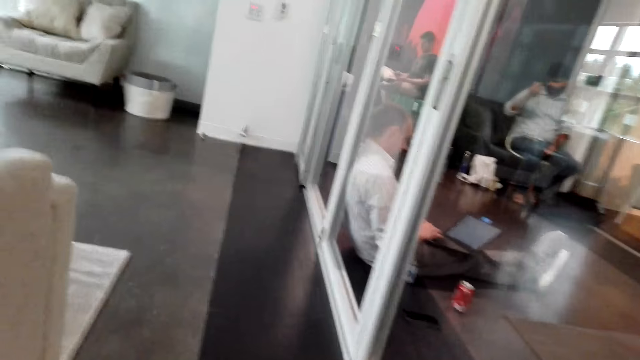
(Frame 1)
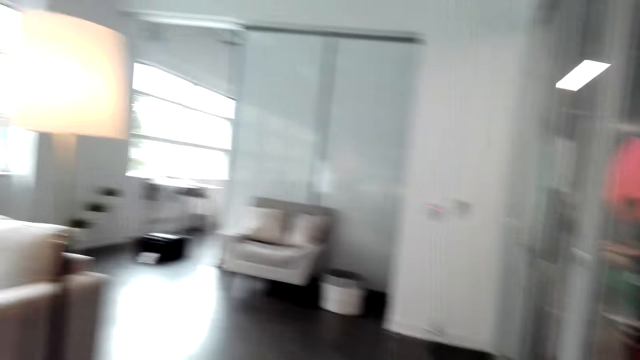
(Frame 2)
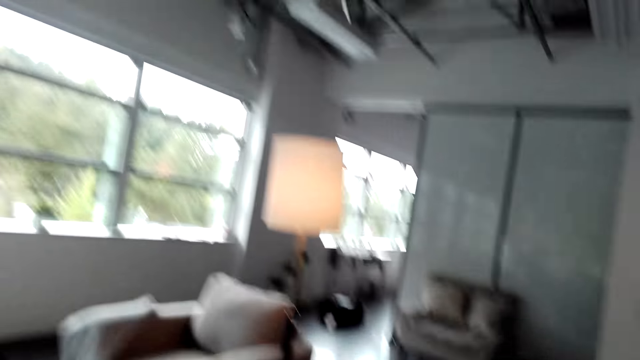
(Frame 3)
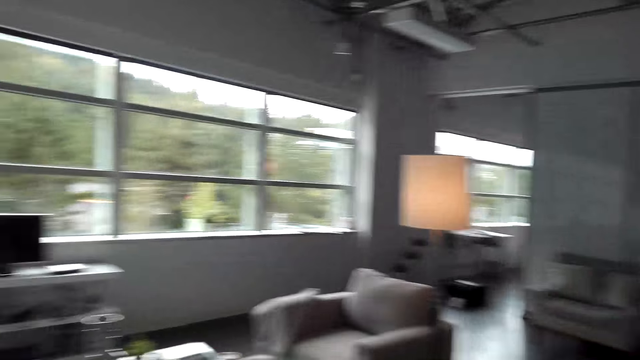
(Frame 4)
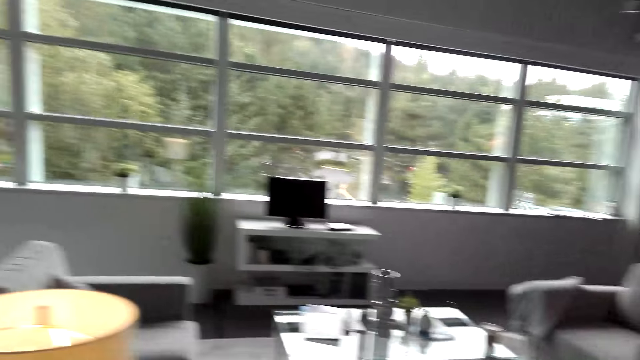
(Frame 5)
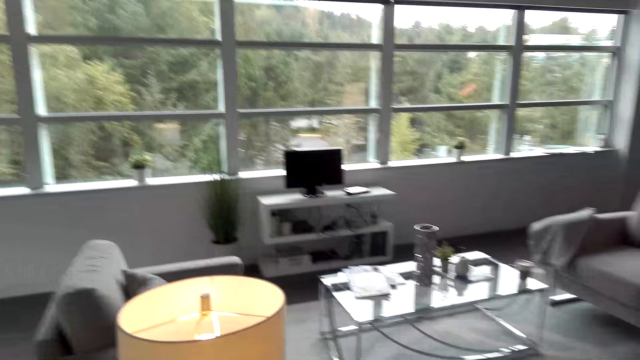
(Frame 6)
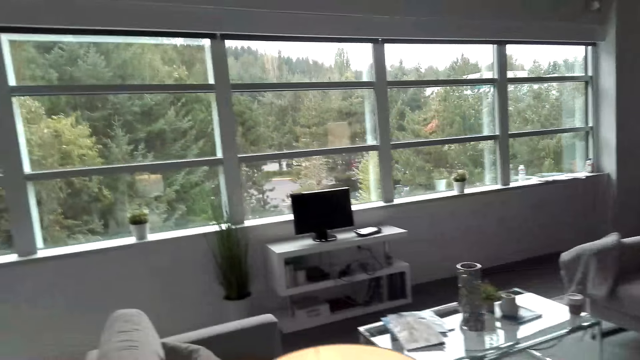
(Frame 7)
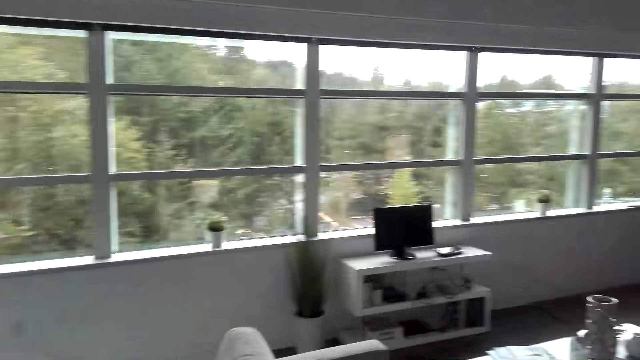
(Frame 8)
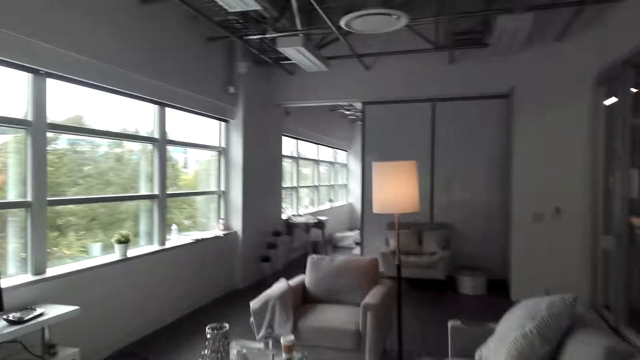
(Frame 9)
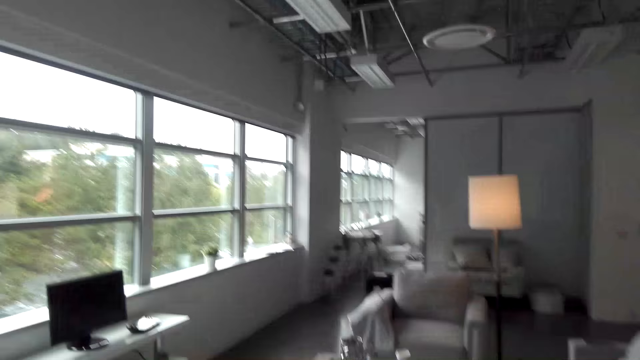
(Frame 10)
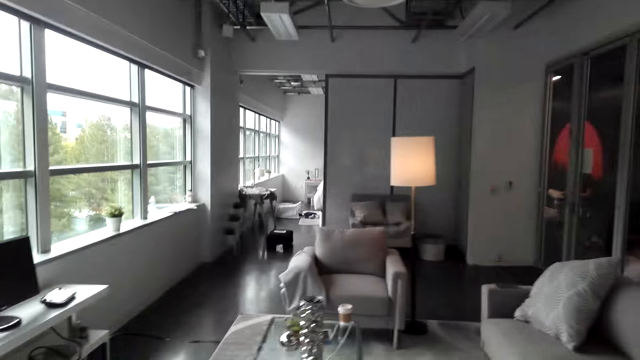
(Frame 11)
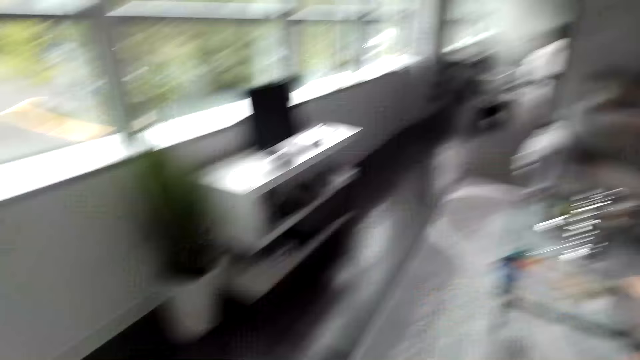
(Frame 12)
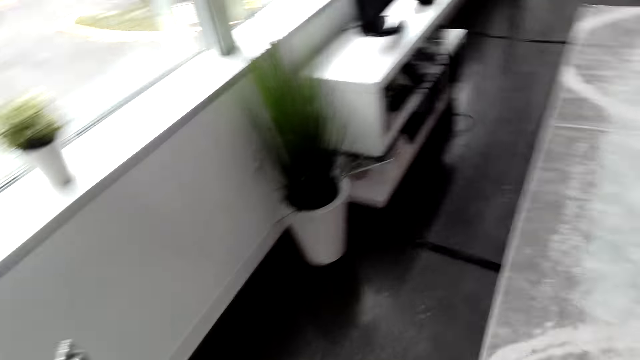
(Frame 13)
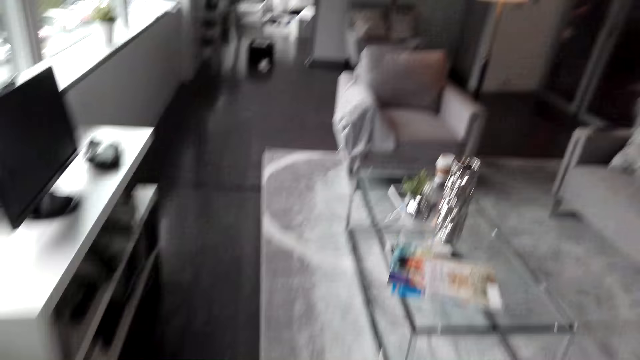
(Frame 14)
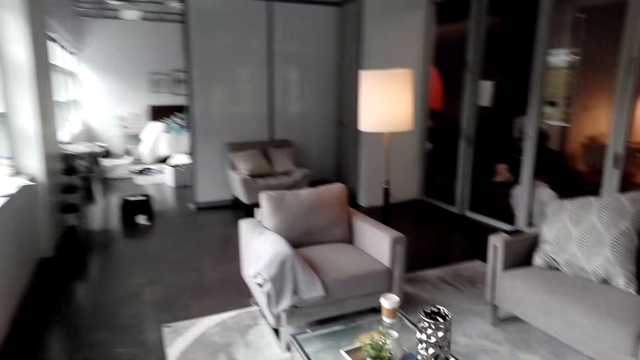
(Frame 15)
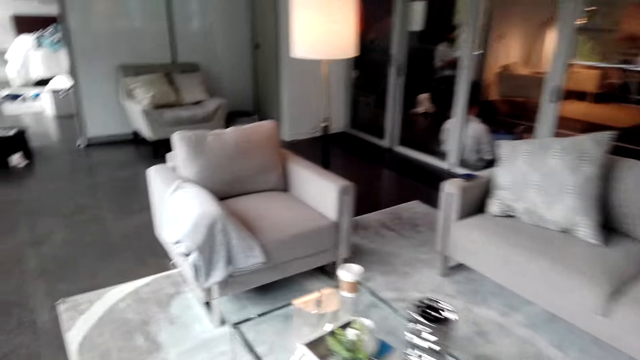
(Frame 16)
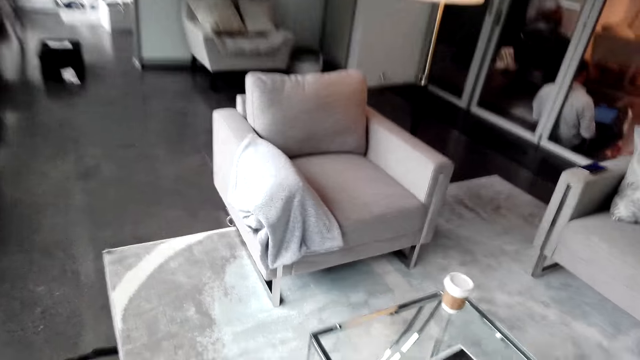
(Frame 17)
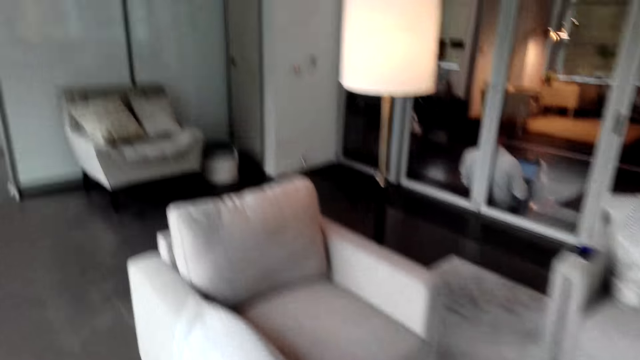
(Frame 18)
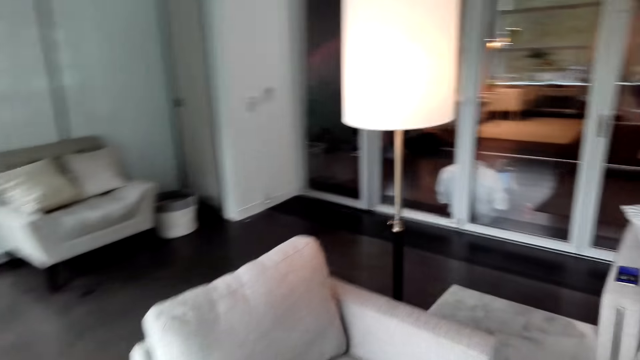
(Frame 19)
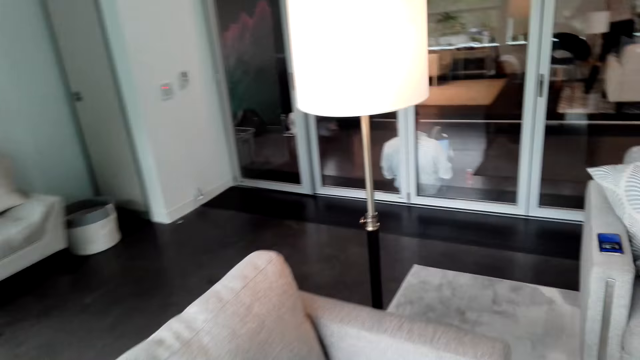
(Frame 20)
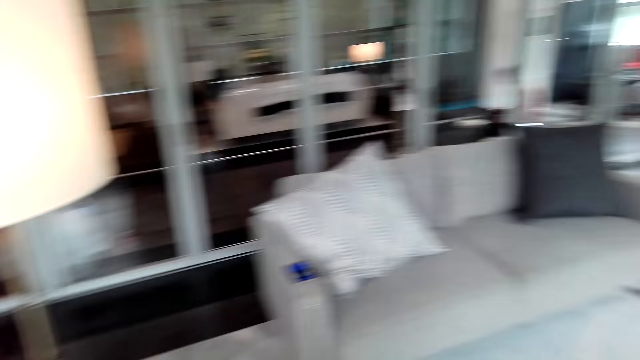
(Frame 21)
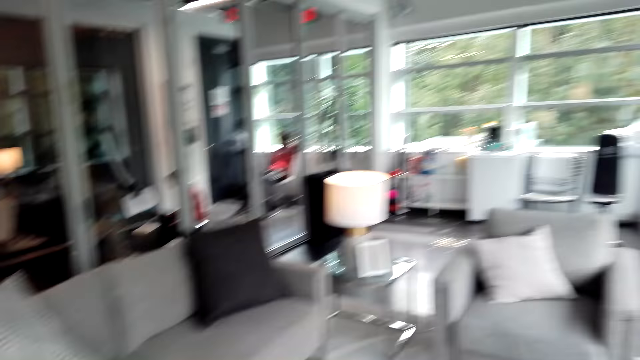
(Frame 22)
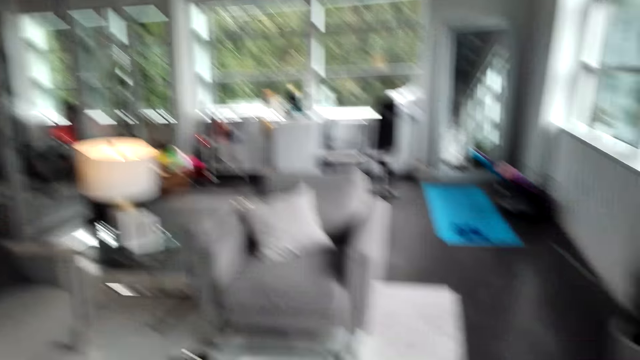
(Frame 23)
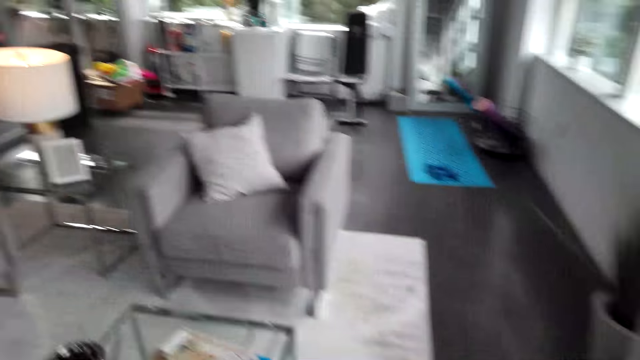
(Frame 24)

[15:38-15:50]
The camera wearer walks in the room. They drop the pillow on the chair.

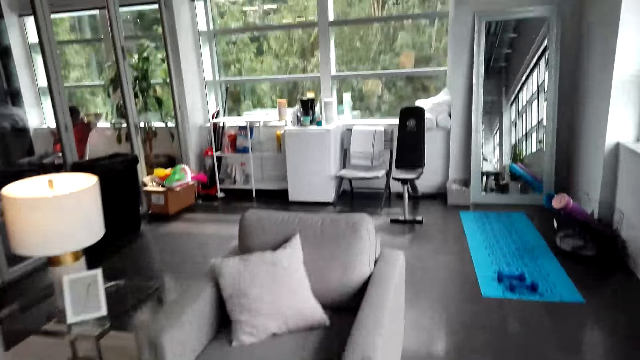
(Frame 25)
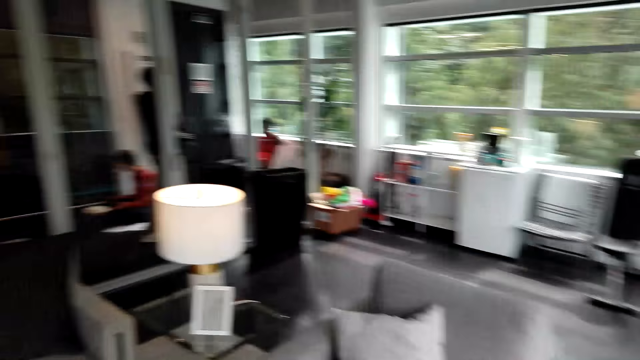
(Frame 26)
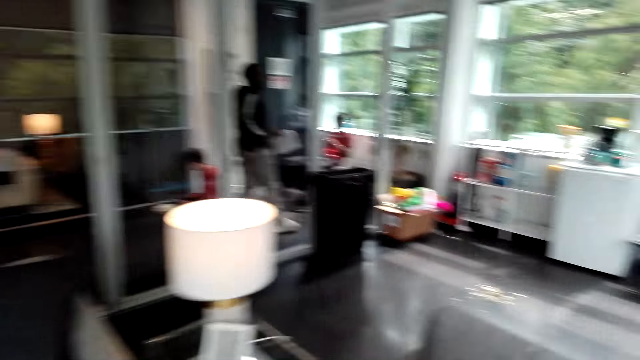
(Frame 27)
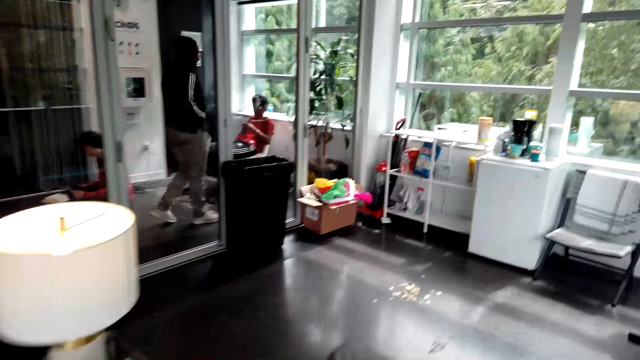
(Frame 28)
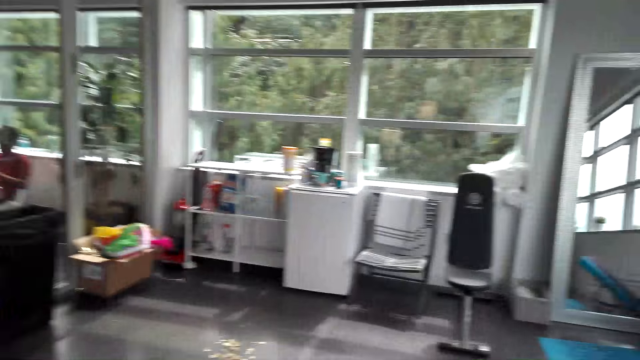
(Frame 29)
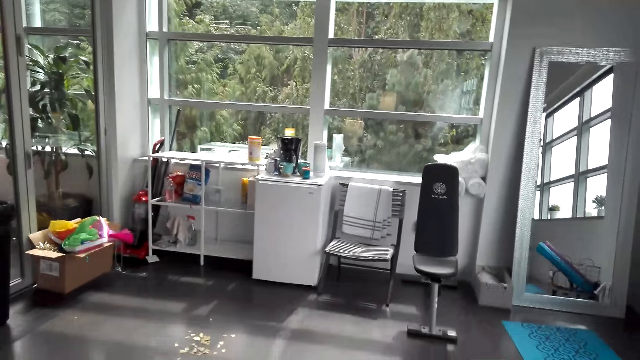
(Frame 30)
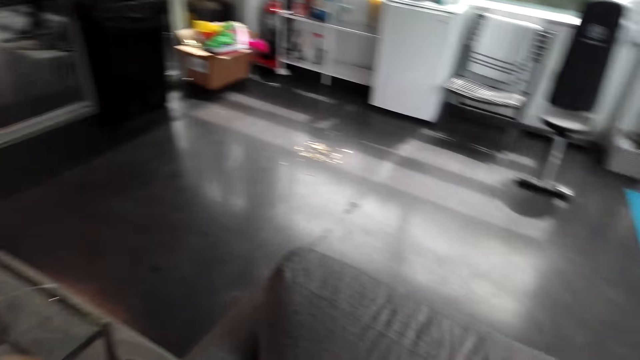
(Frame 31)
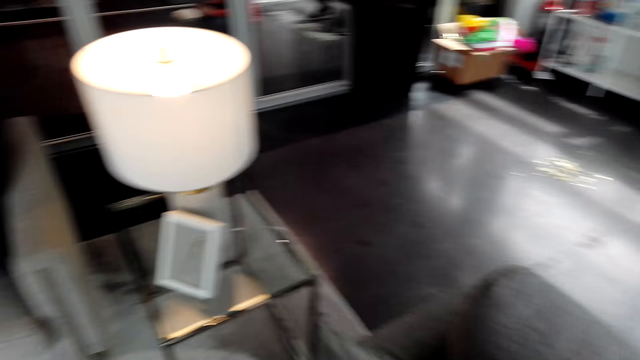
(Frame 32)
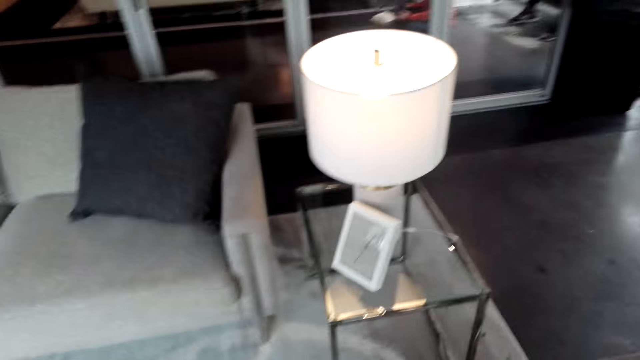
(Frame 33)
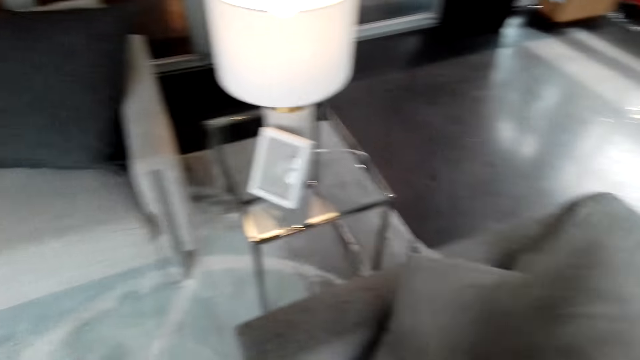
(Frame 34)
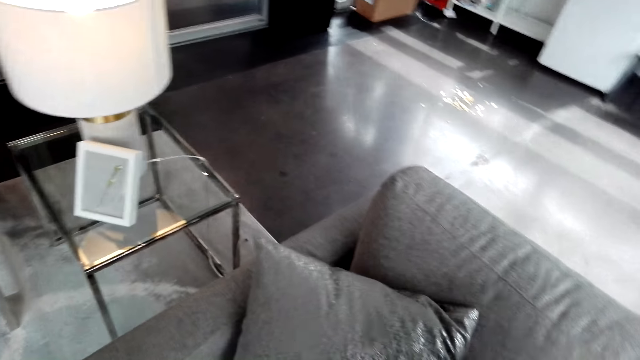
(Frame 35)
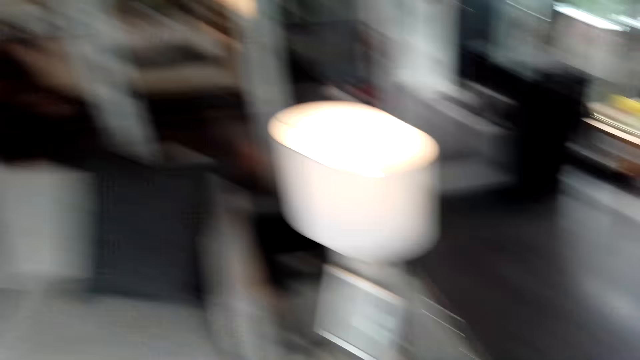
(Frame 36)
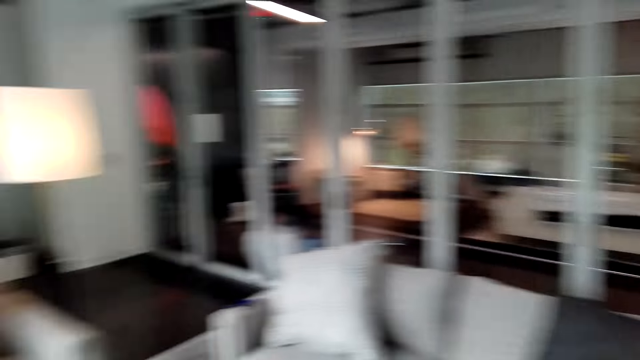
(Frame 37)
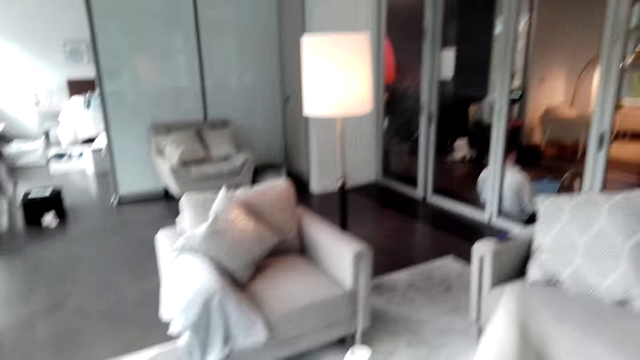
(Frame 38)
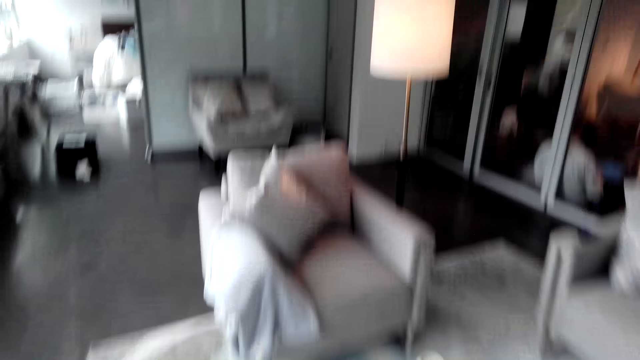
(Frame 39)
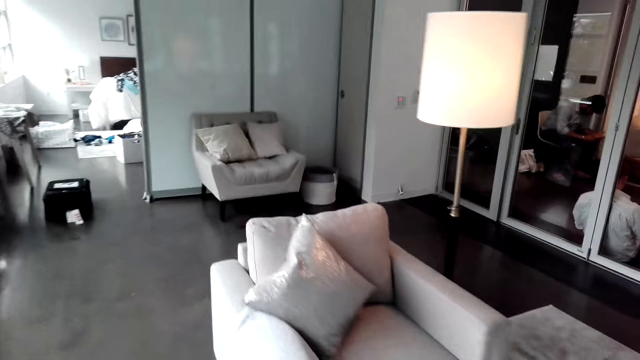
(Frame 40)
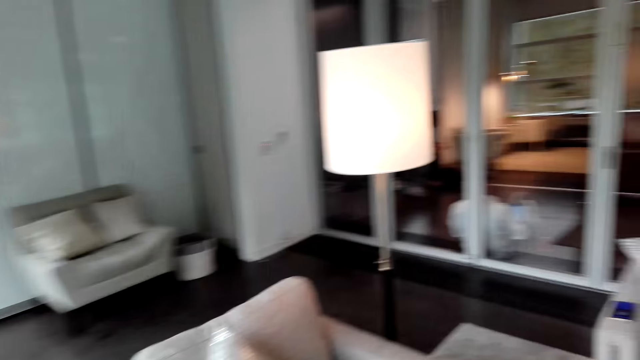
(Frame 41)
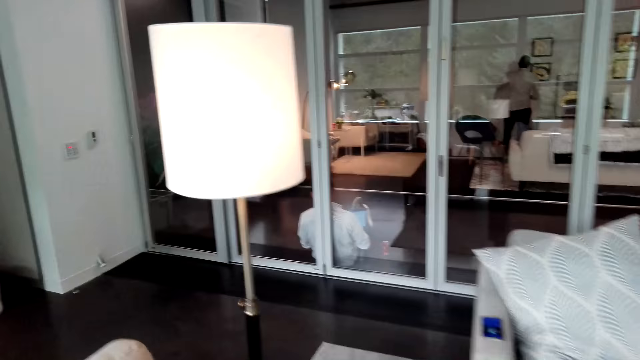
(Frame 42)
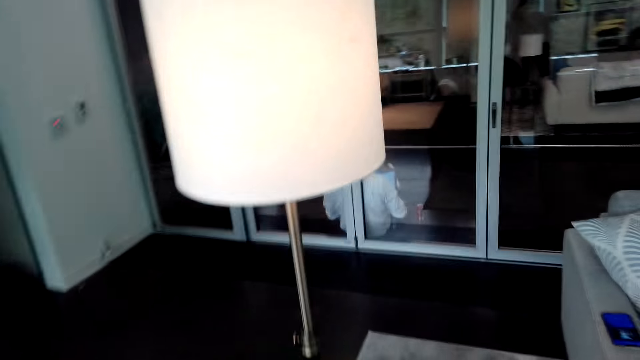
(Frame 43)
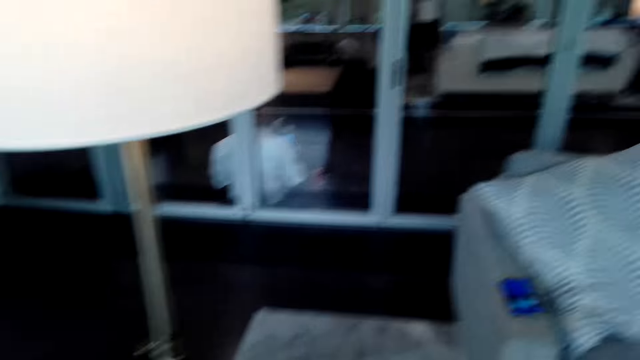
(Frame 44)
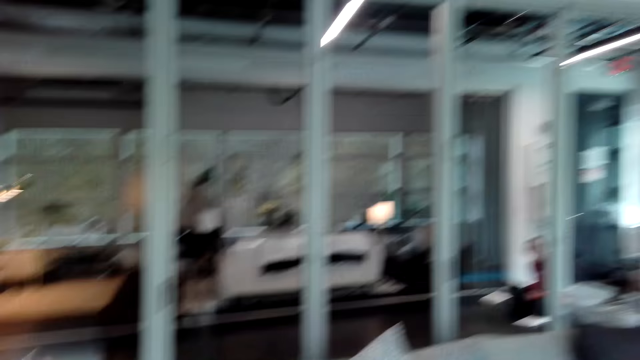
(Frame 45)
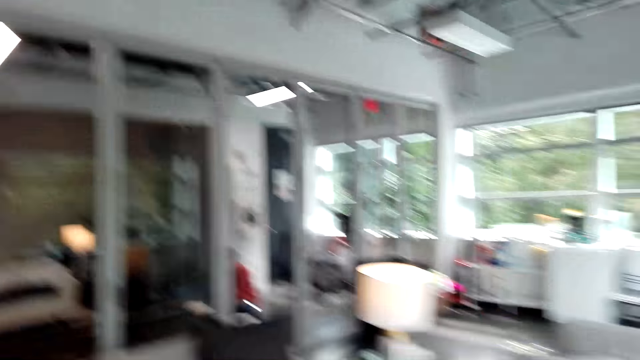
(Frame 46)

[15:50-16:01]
The camera wearer arranges the pillows on the chair. They arrange the pillow on the couch.
